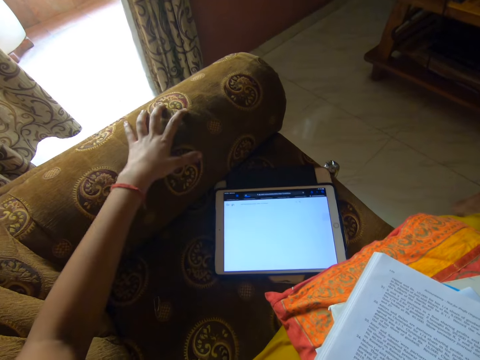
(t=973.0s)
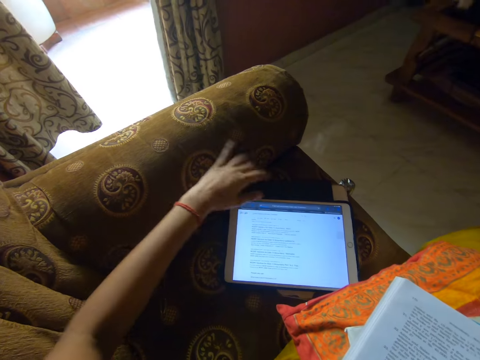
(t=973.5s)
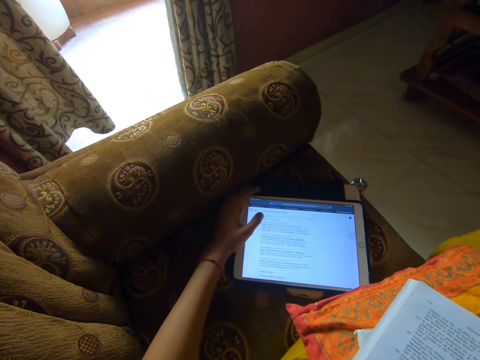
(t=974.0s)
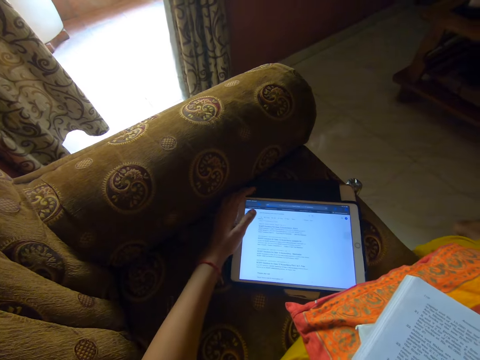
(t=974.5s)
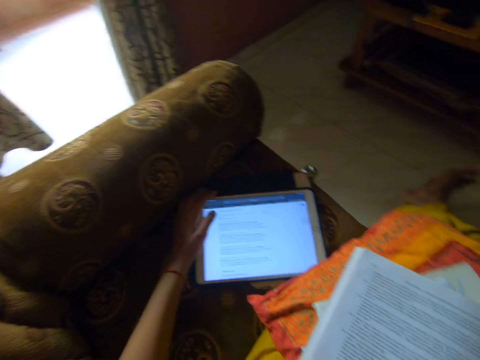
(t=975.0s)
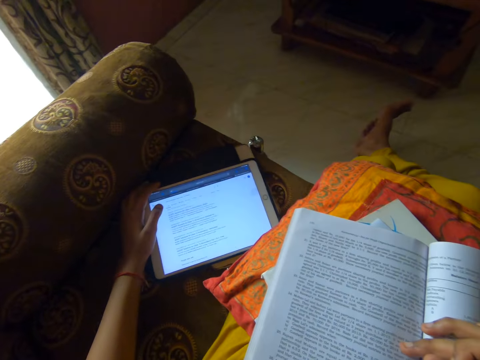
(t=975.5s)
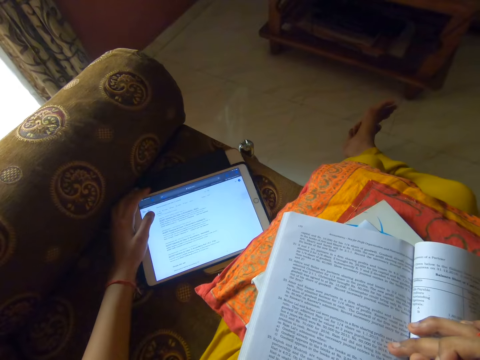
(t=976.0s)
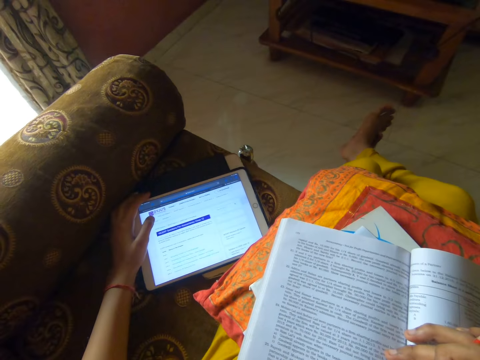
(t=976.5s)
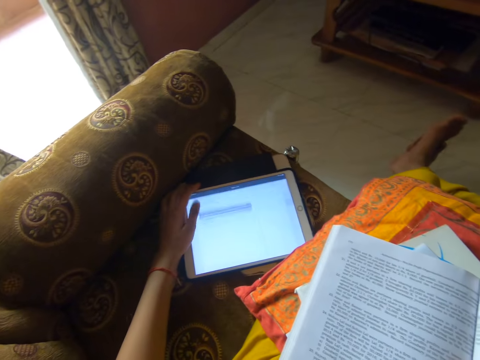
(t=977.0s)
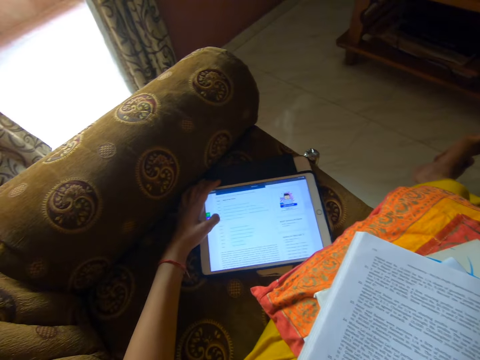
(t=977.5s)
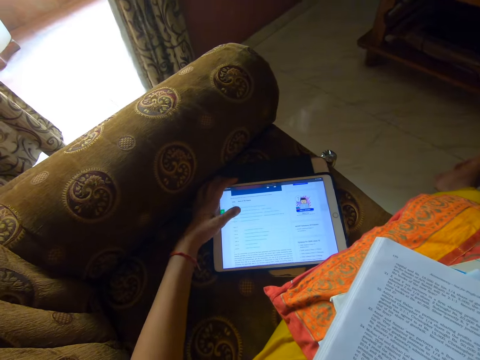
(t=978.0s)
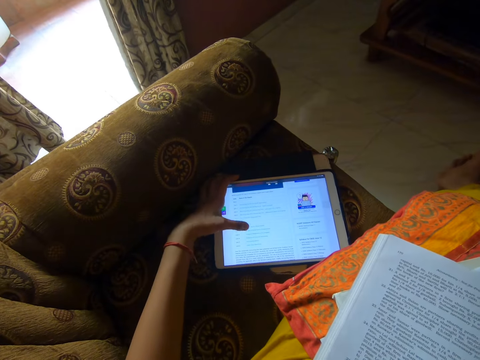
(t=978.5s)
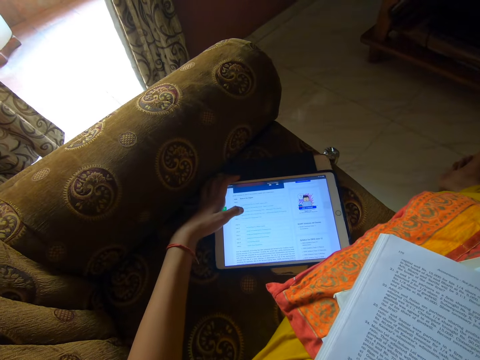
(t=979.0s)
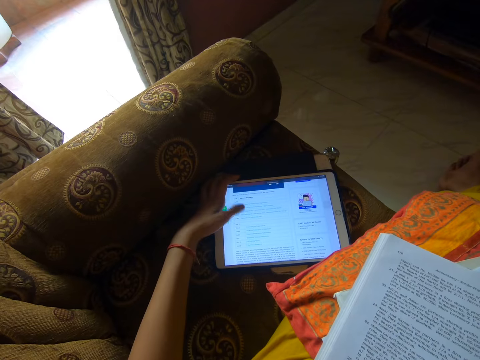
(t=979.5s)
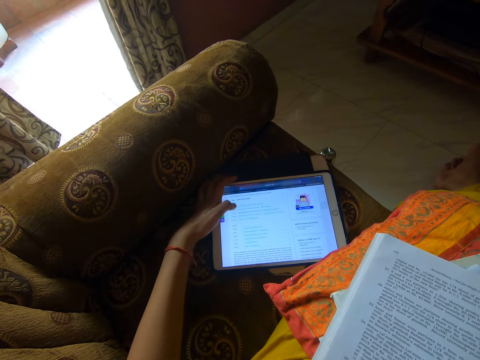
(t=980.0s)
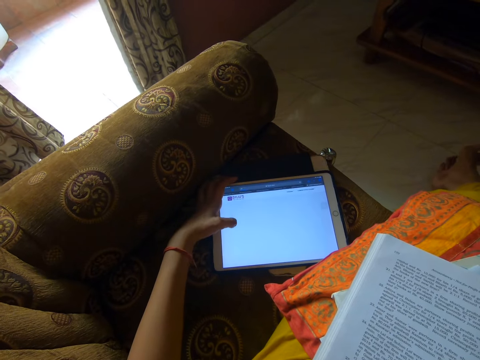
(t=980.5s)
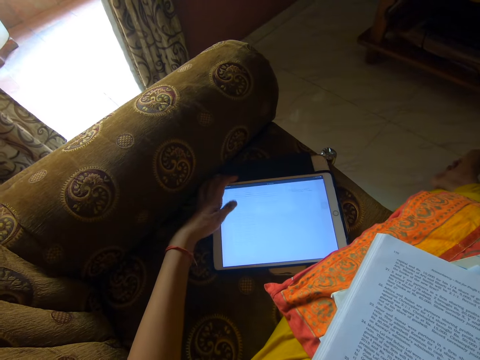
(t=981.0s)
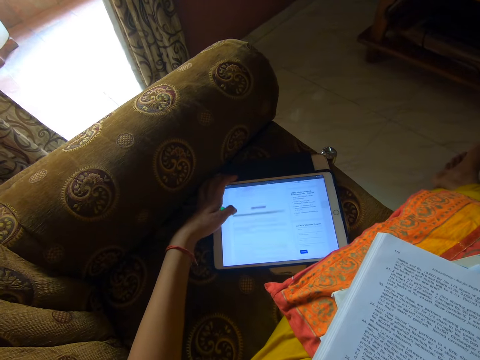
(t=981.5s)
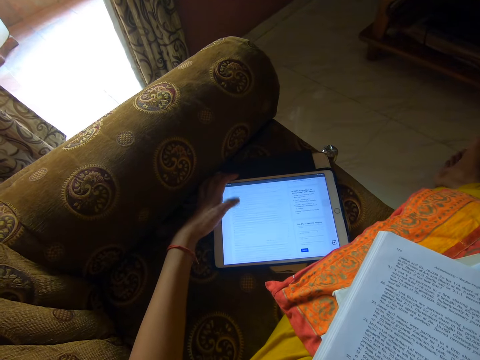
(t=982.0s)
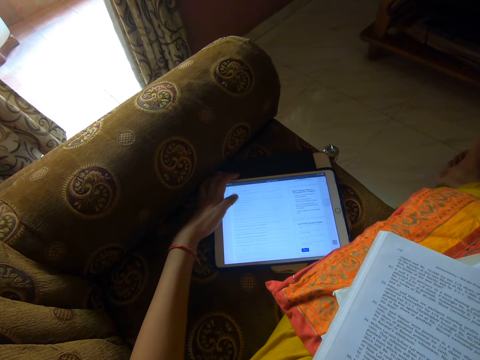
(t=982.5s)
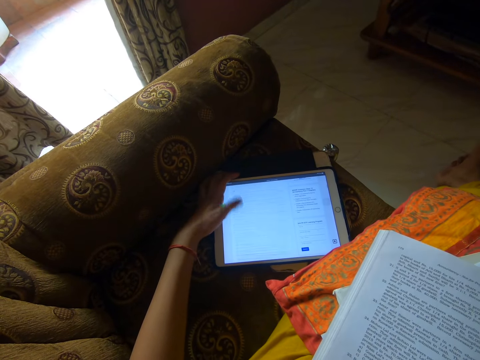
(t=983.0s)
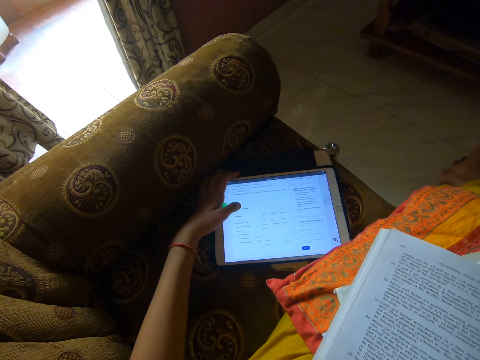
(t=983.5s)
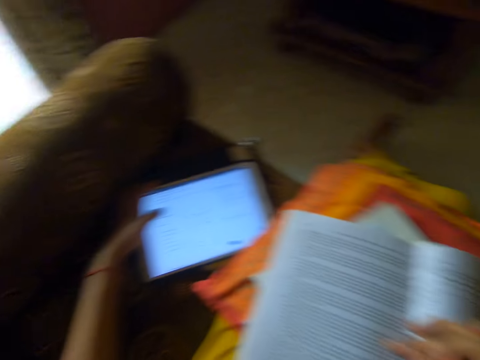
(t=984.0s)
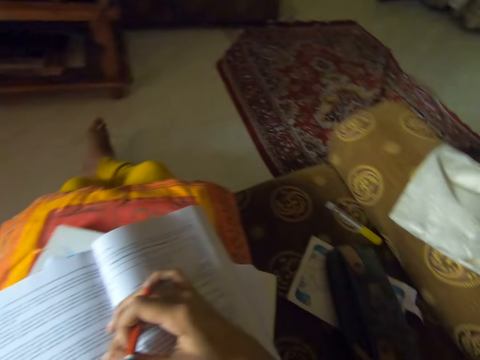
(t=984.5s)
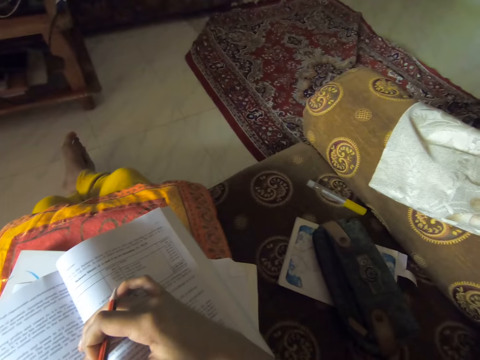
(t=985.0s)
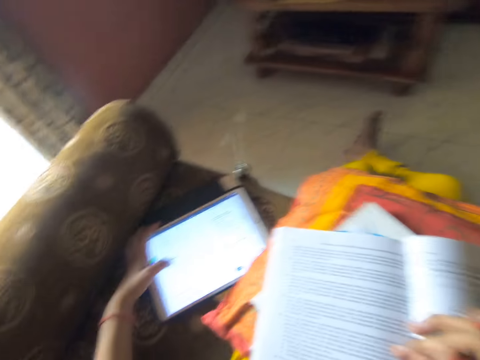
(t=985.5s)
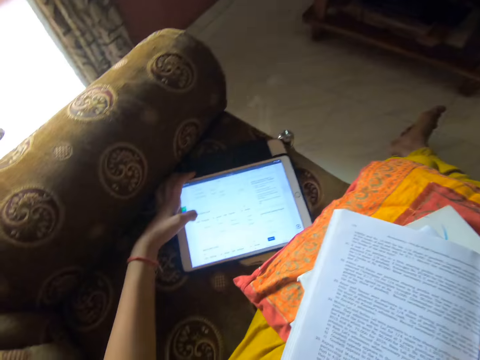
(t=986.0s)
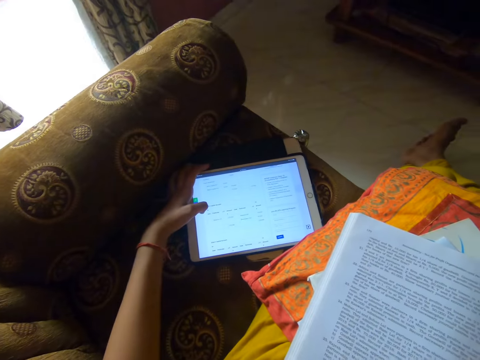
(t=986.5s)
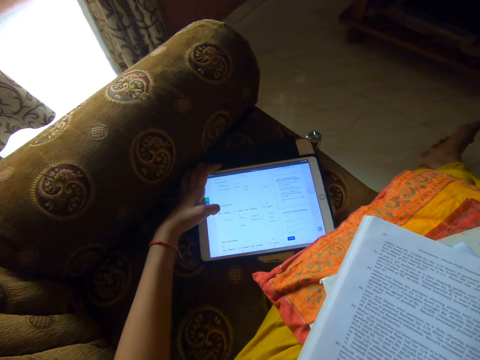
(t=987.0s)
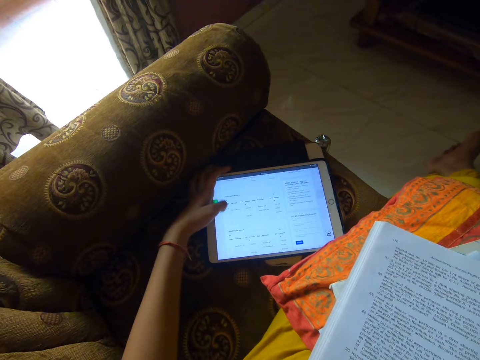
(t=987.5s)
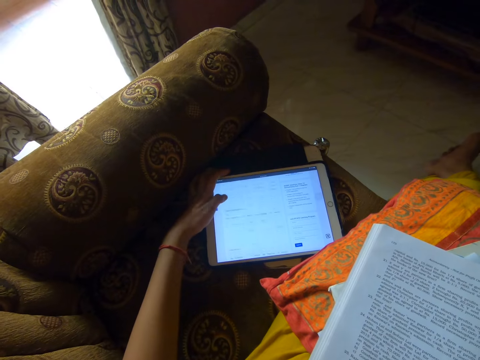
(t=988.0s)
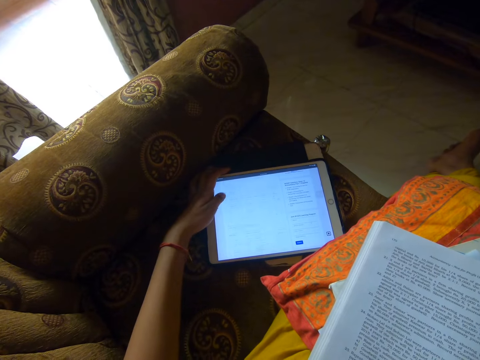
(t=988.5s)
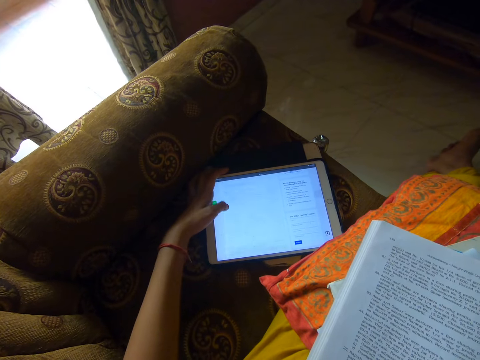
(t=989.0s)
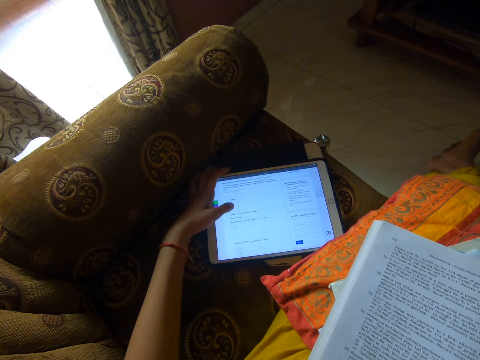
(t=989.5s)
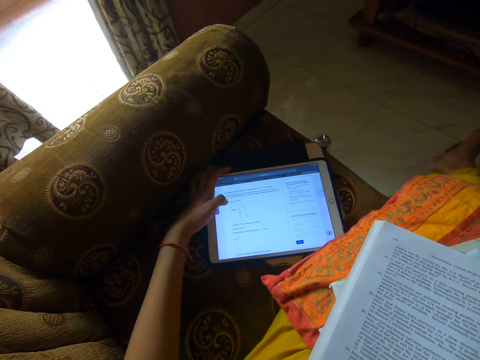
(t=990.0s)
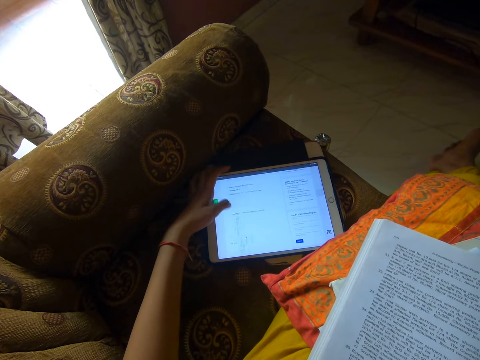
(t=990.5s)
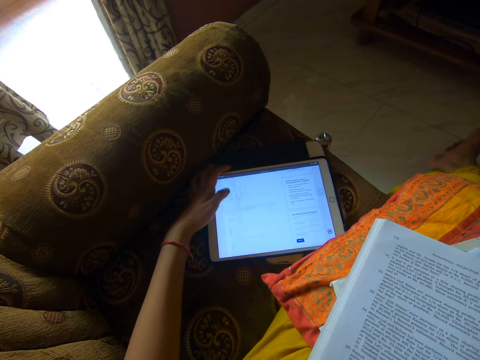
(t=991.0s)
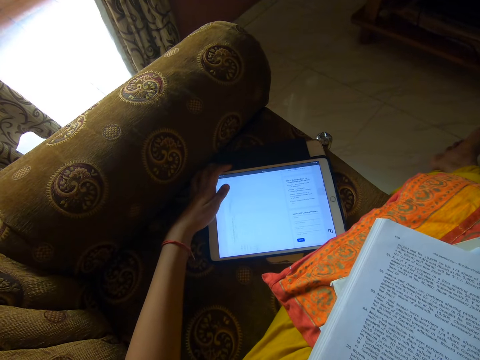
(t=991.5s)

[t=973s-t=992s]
The camera wearer places their left hand on the couch. They use the tablet. They look around the chair. They use the tablet again.

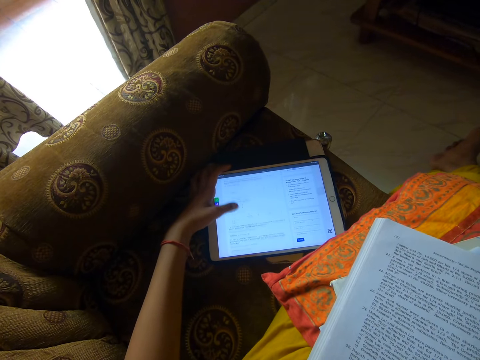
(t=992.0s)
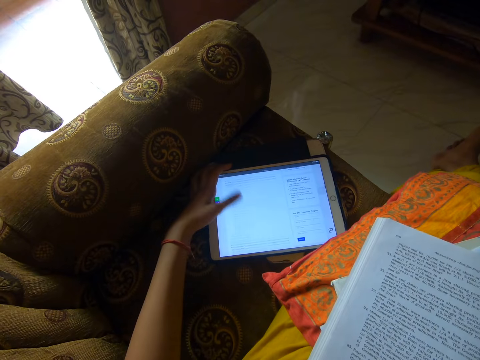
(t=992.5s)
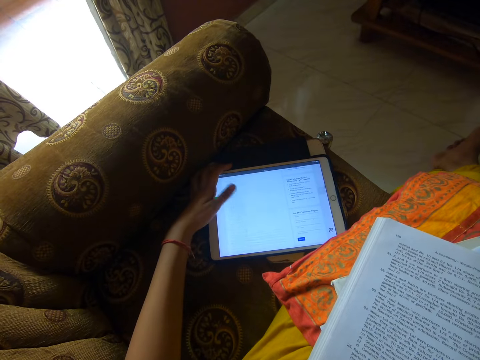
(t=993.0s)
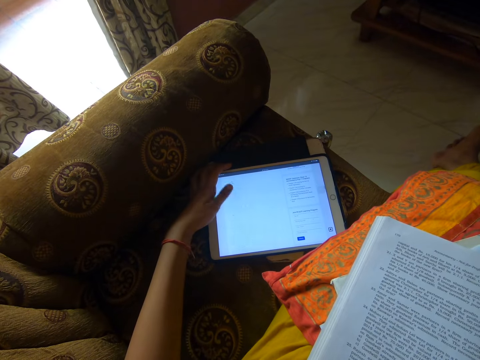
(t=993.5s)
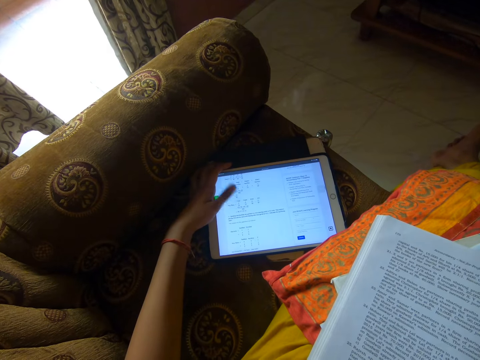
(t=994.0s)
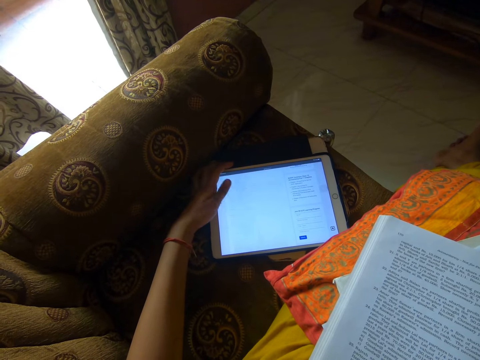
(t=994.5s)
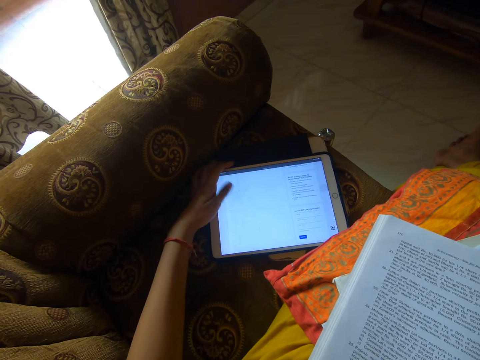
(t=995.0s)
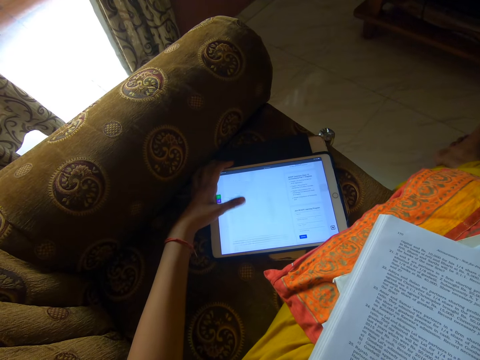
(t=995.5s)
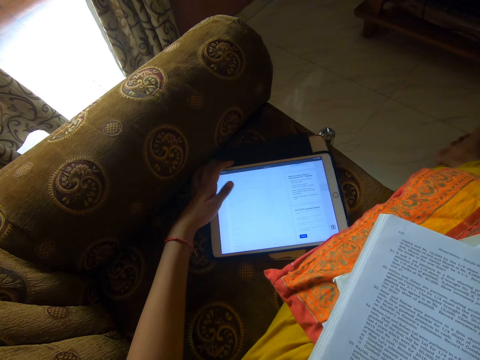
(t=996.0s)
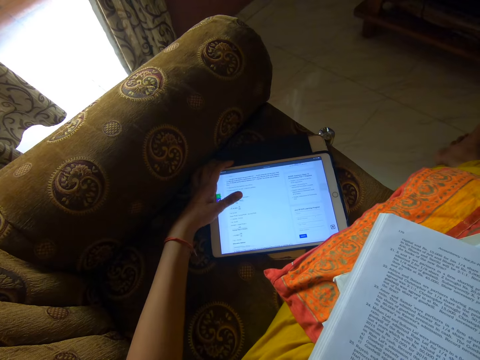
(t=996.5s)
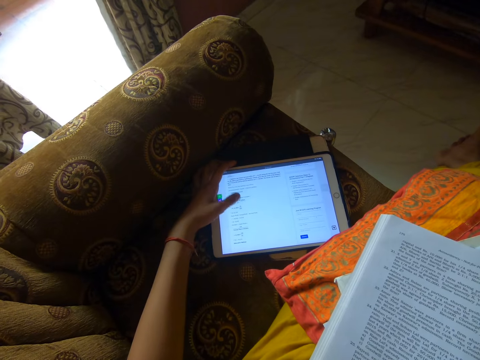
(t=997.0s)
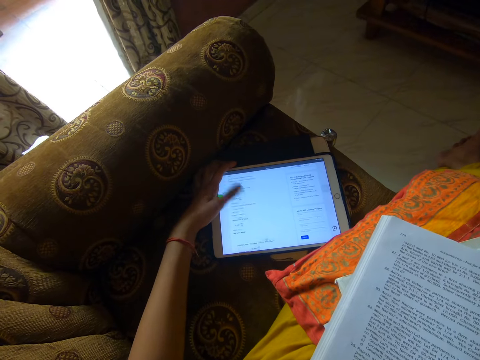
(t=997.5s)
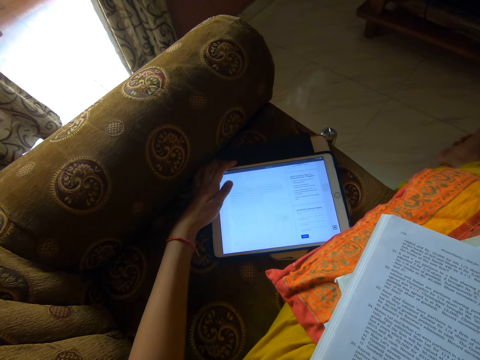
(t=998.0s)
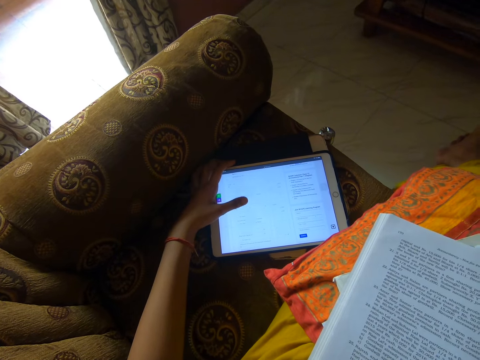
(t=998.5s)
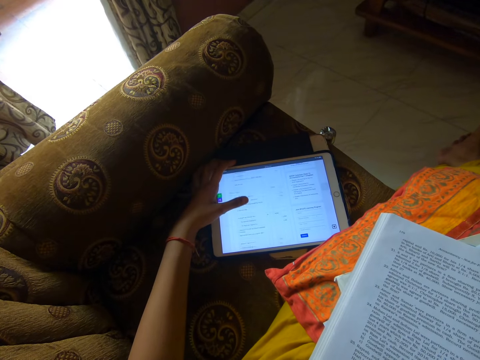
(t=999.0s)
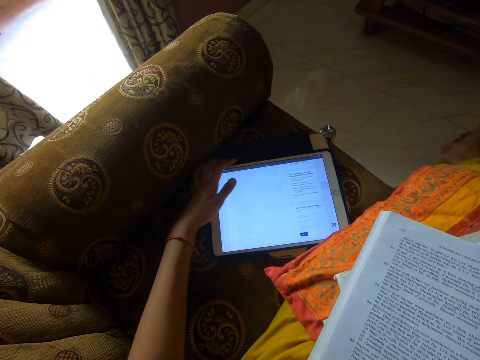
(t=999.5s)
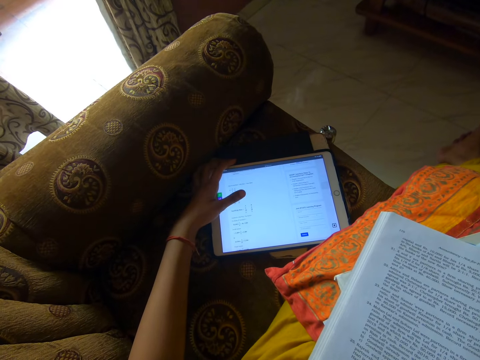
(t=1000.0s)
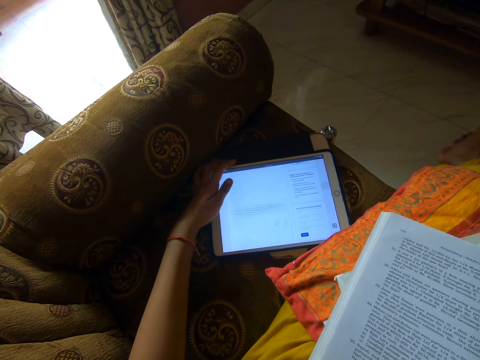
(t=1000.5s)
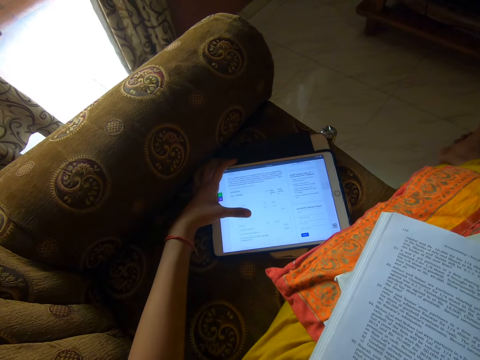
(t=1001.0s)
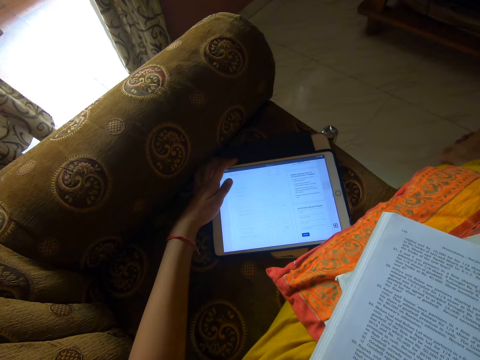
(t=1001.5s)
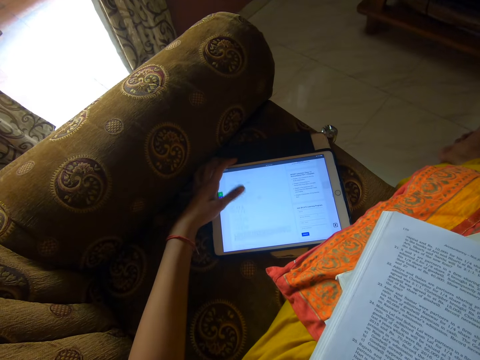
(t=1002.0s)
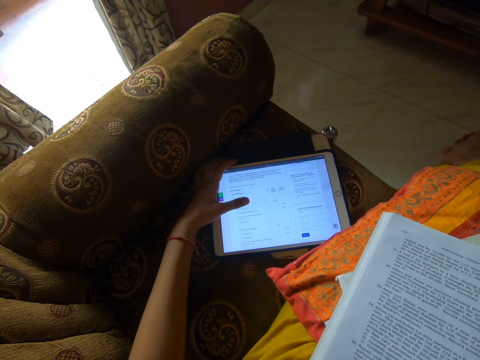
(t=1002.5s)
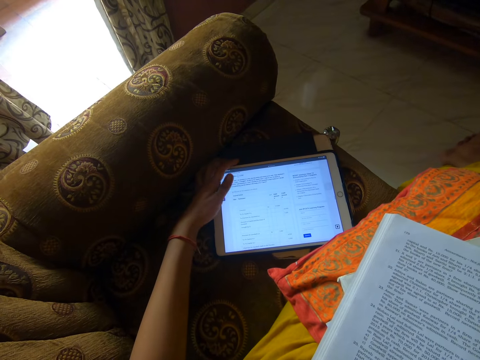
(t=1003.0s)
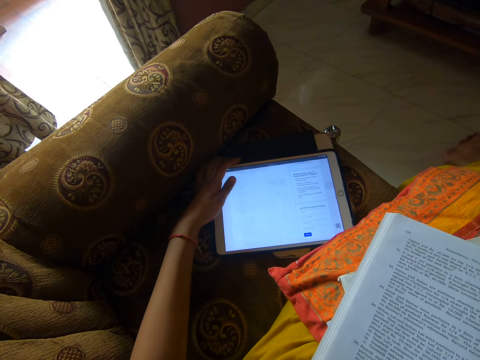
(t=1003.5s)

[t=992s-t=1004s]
The camera wearer operates the tablet. They operate the tablet again.
